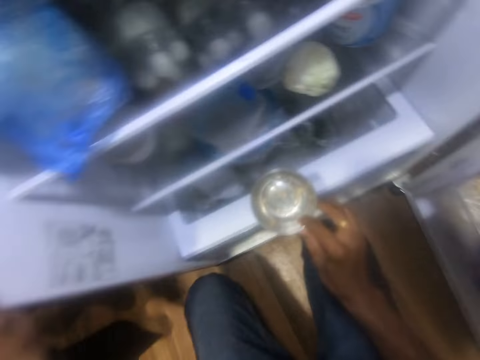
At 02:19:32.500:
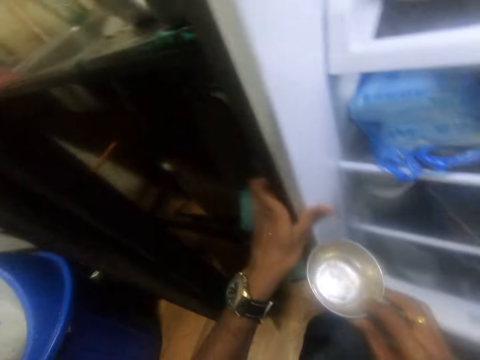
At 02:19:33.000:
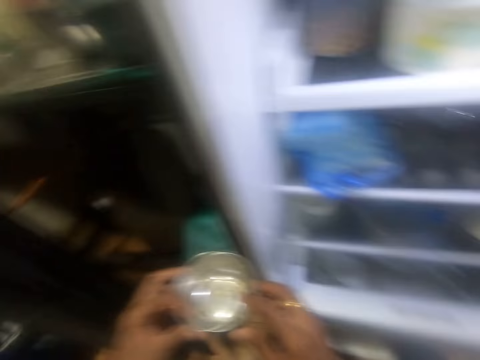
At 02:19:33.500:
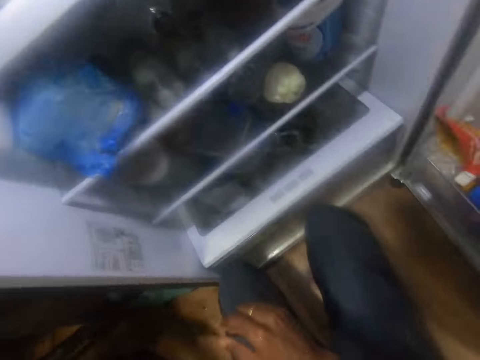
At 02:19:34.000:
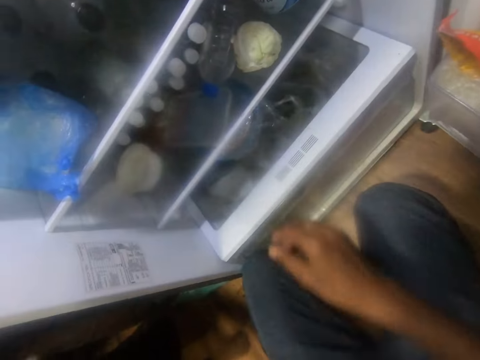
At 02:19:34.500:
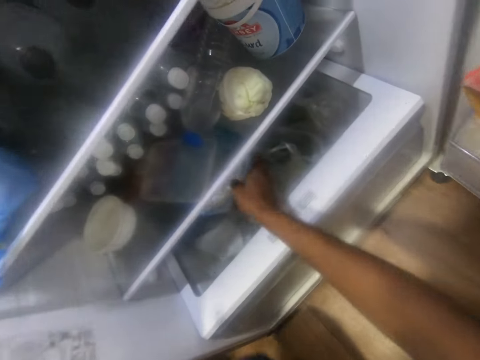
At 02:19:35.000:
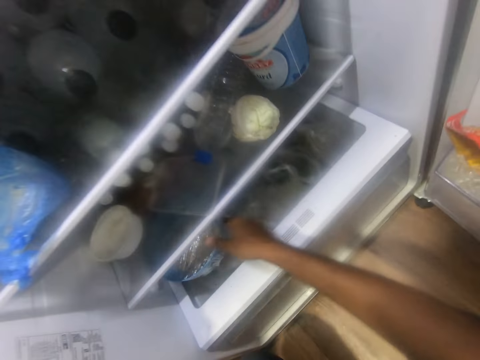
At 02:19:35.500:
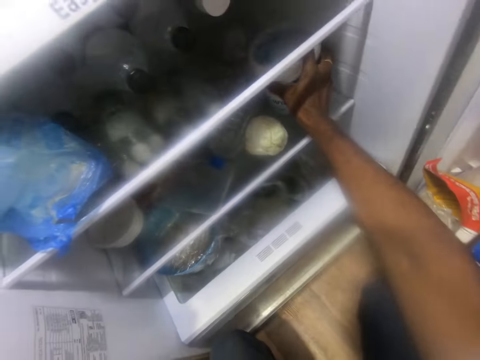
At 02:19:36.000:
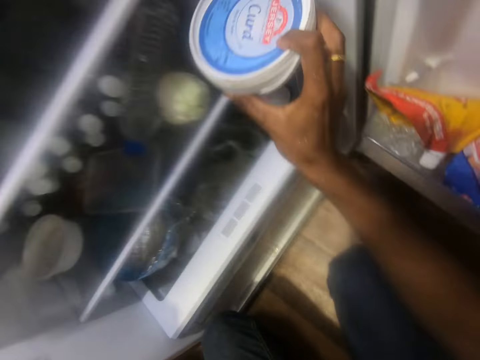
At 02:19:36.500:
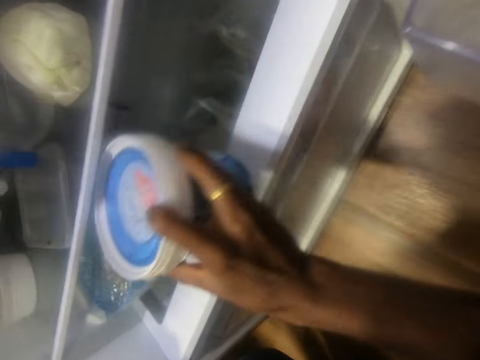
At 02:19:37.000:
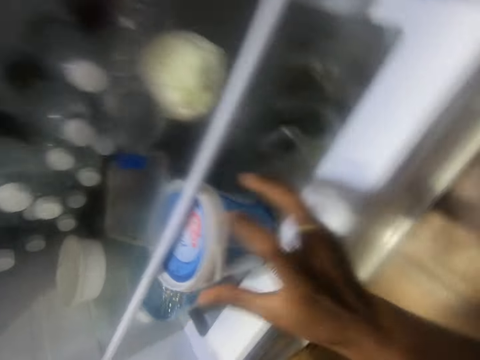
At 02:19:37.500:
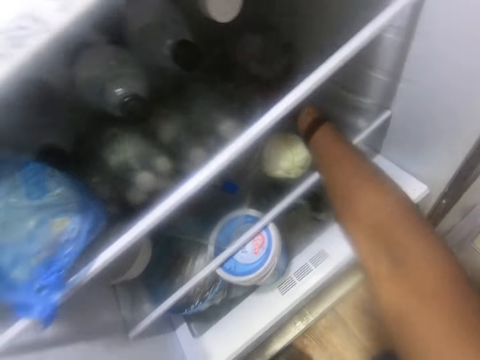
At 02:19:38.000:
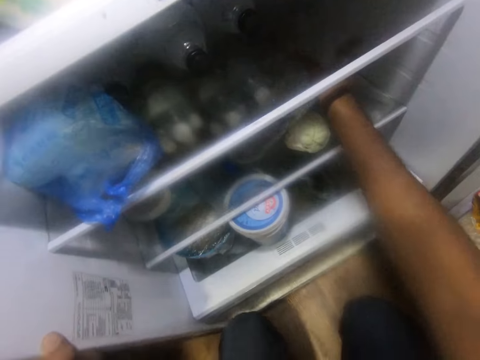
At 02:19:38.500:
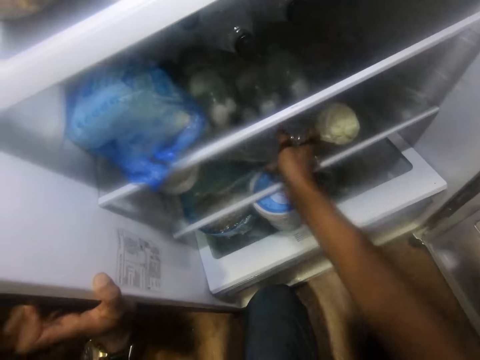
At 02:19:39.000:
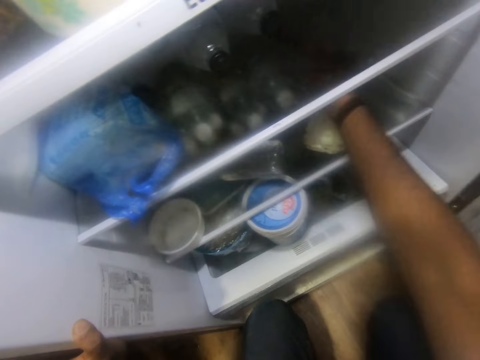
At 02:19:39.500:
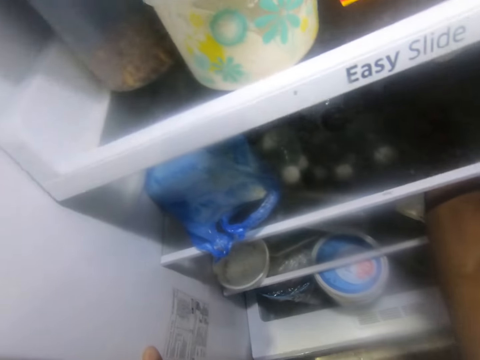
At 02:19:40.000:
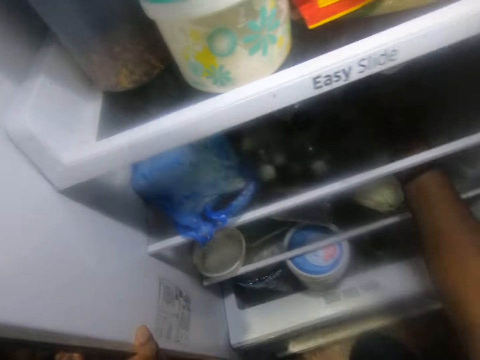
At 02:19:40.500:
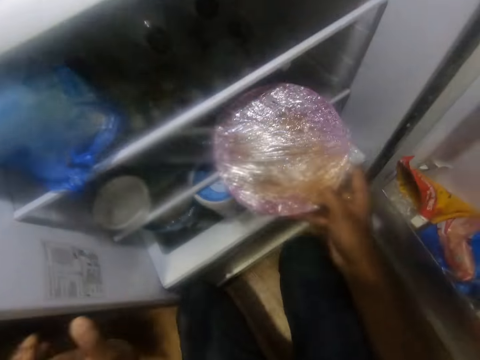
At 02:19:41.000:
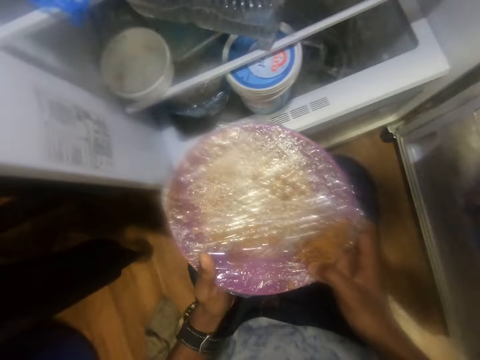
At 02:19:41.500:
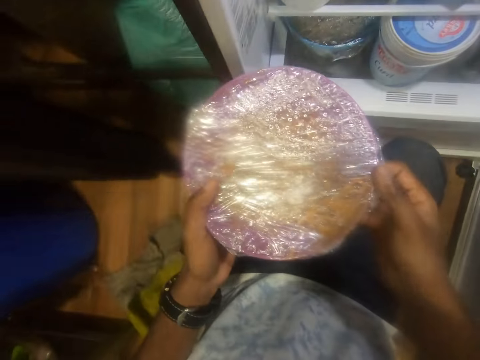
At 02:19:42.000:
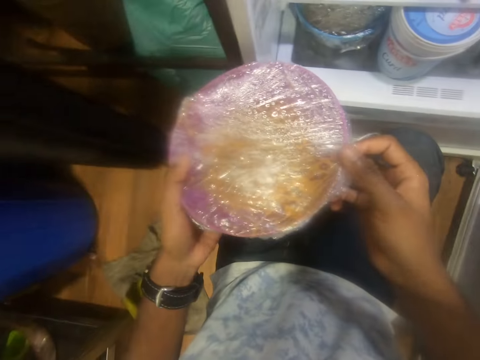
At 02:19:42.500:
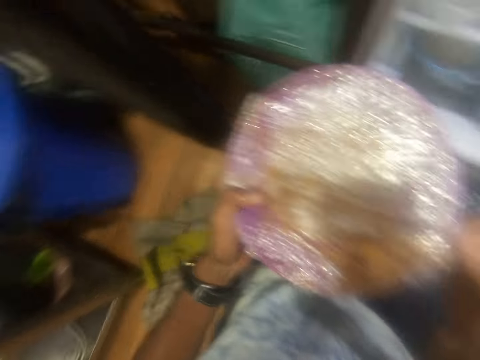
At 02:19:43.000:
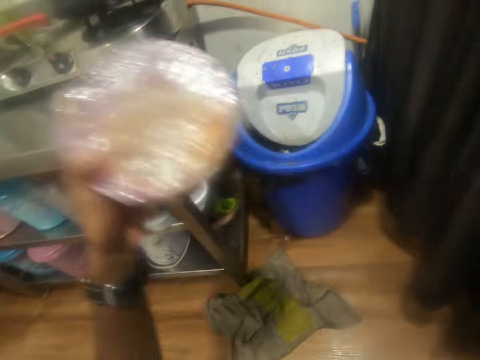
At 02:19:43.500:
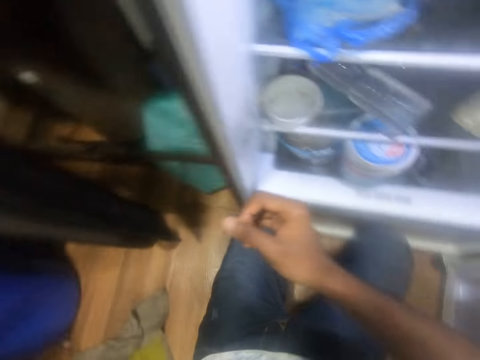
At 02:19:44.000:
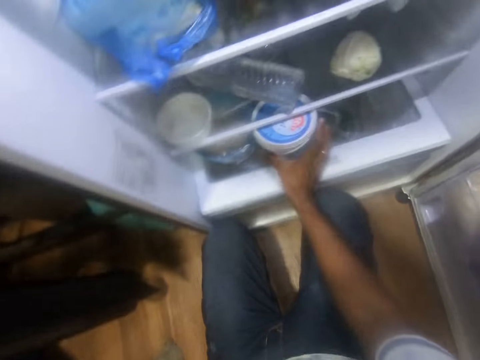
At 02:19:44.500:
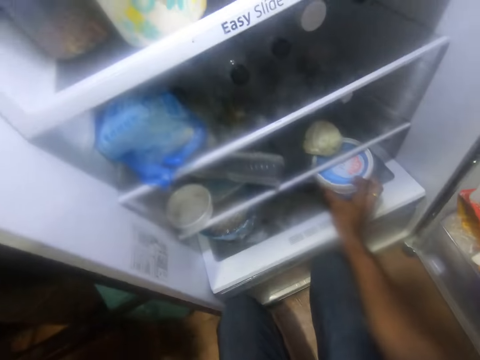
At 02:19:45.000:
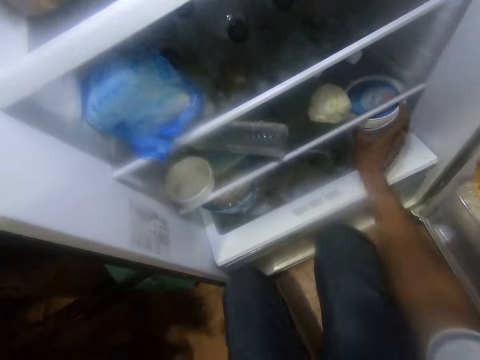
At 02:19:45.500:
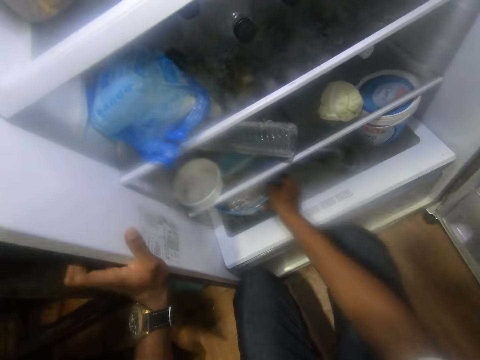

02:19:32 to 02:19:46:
The camera wearer passes the tin from his right hand to his left hand. He drops the tin on the sink countertop with his left hand. He moves a container in the refrigerator with his right hand. He picks the container from the refrigerator with his right hand. He arranges the fridge. He drops the container in the refrigerator with his right hand. He moves a bottle in the refrigerator with his right hand. He picks a plate from the refrigerator with his right hand. He passes the plate from his right hand to his left hand. He drops the plate on the table with his left hand. He moves the container in the refrigerator with his right hand. He arranges the fridge. He moves the container in the refrigerator with his right hand again.

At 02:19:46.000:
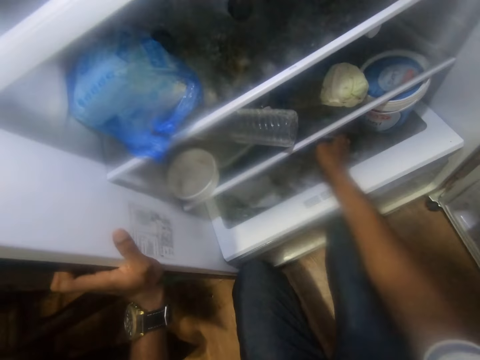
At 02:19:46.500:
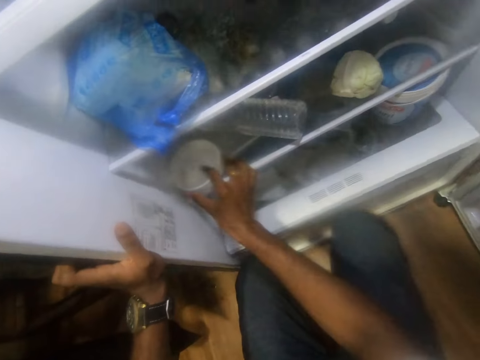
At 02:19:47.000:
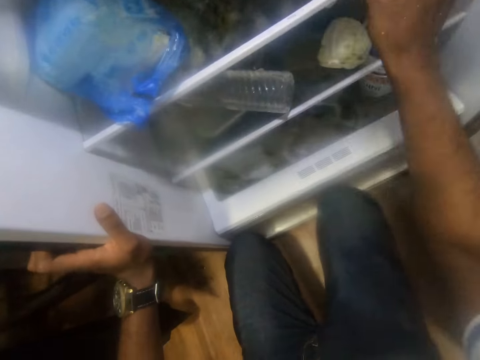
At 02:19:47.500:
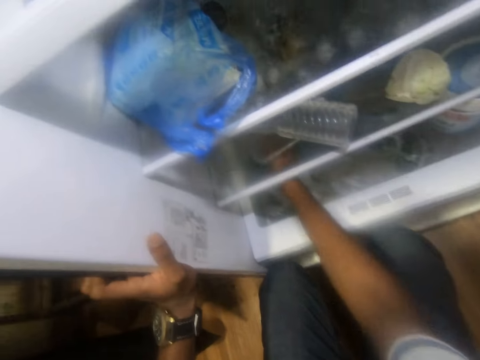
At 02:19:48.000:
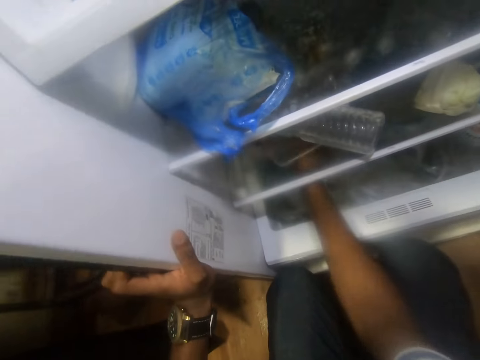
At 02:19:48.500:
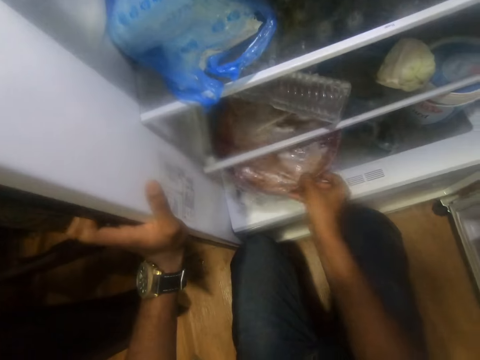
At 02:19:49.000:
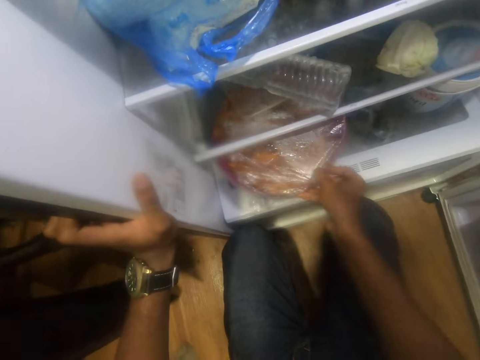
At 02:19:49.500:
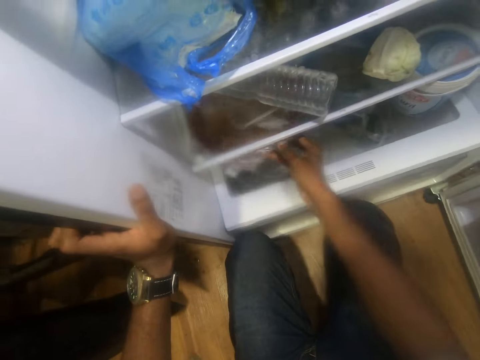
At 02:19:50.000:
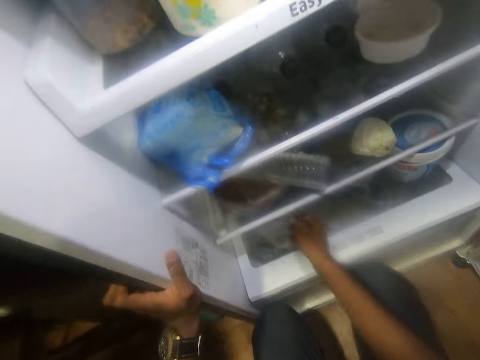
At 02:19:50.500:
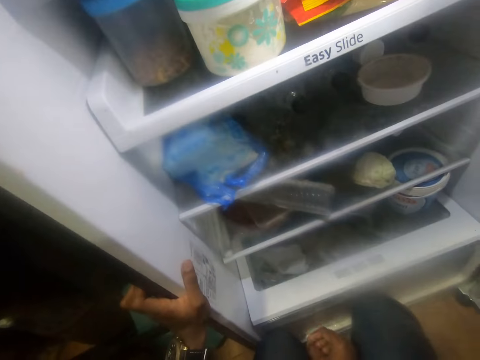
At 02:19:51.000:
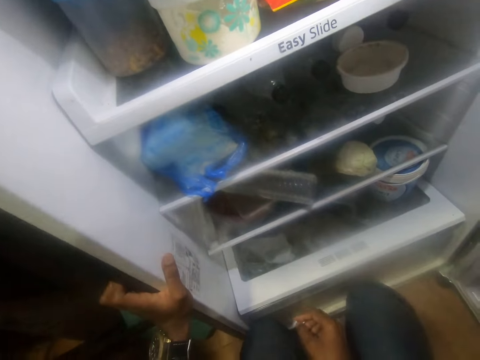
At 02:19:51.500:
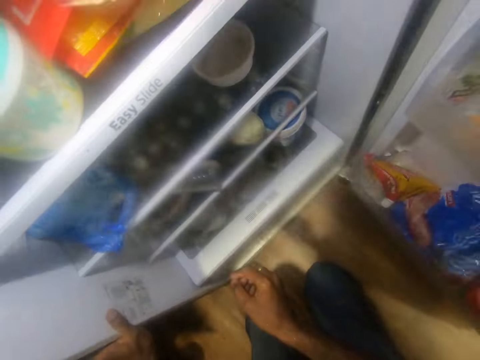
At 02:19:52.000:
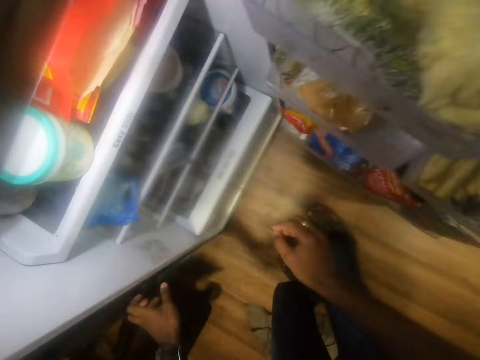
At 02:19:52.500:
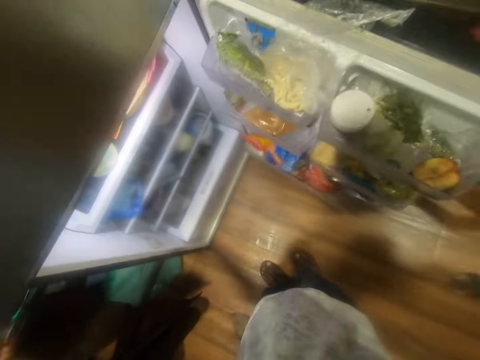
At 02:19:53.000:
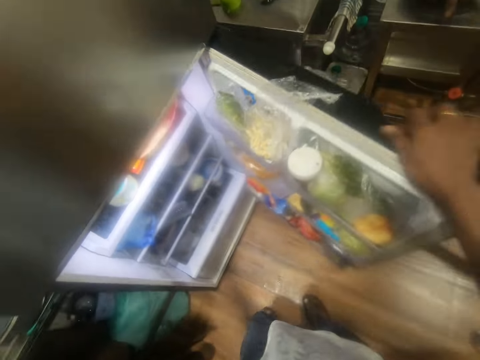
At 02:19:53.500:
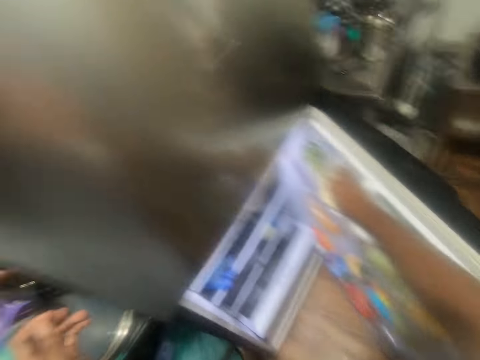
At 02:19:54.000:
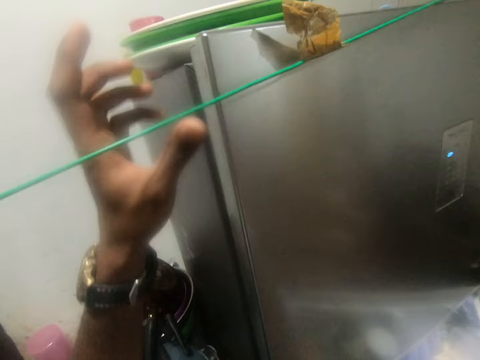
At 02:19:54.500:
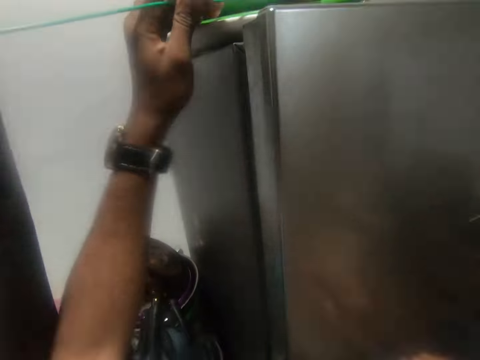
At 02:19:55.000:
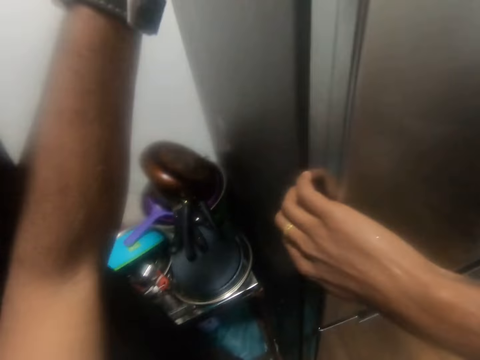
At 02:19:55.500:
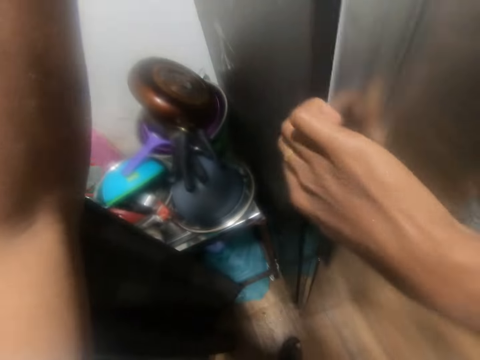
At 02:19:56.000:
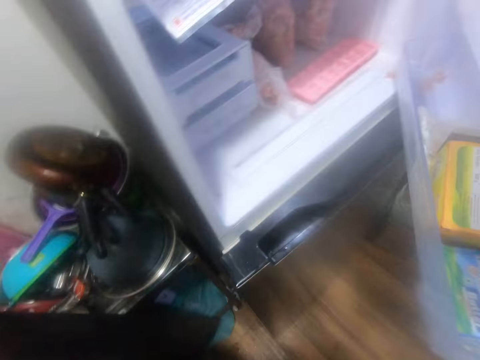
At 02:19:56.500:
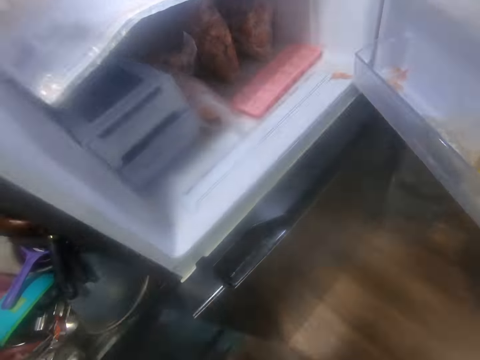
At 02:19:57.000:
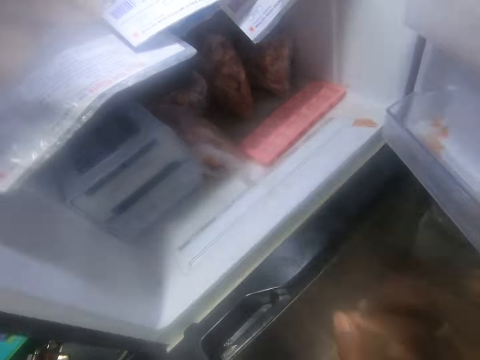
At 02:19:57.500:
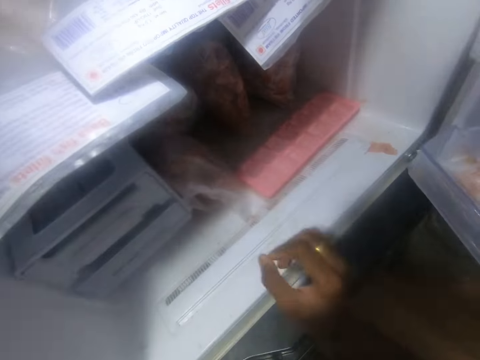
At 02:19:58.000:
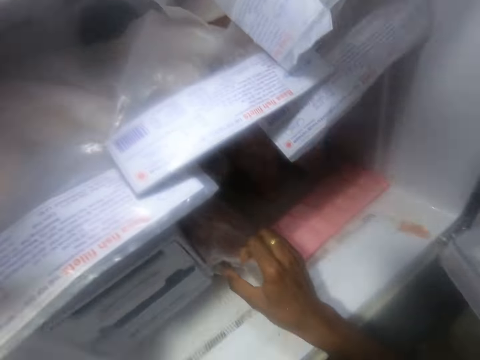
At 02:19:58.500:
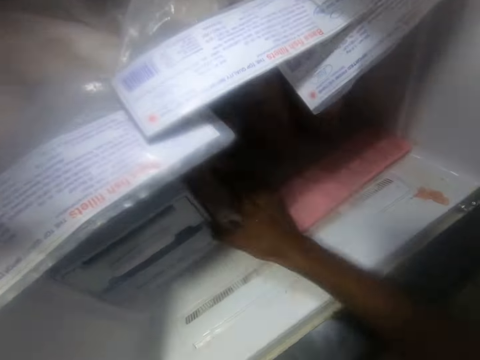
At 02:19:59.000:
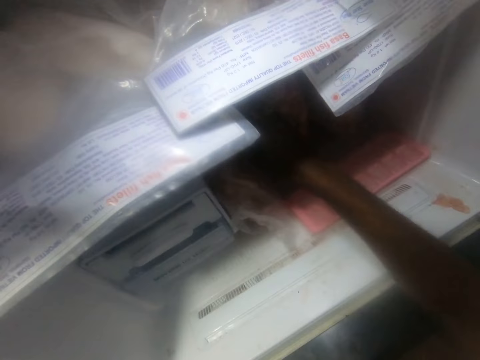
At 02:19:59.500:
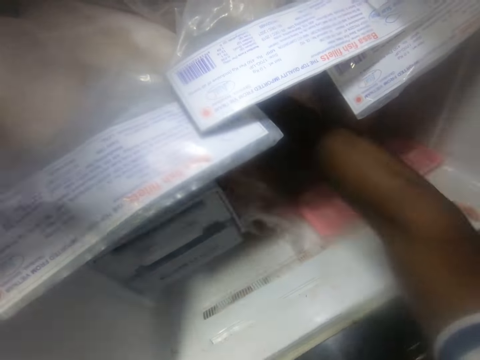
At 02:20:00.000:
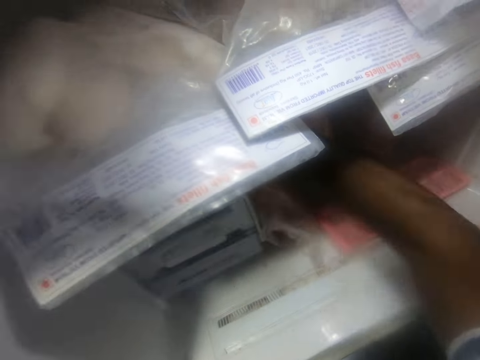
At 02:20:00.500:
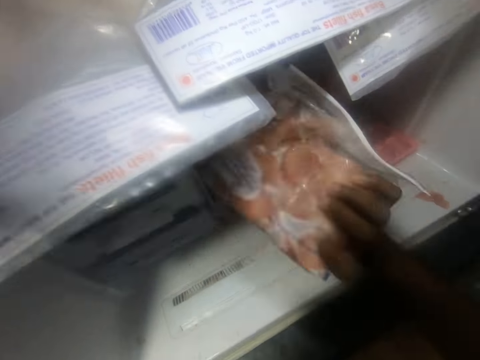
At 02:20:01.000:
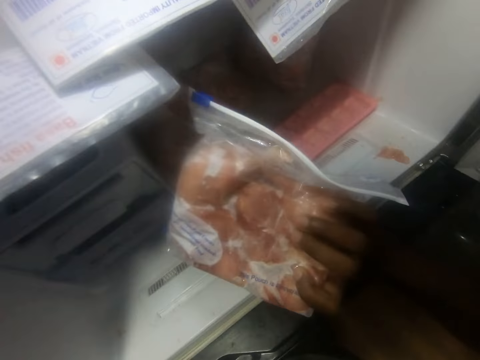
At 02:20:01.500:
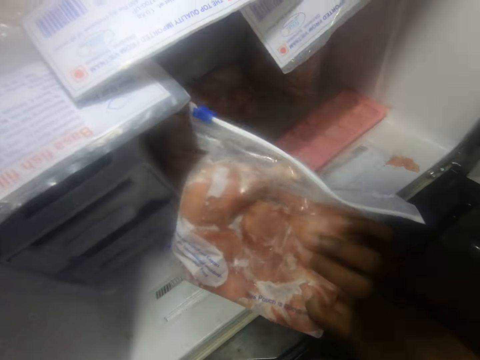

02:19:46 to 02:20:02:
The camera wearer picks a bowl from the refrigerator with his right hand. He drops the bowl in the refrigerator with his right hand. He picks a plate from the refrigerator with his right hand. He pushes the plate into the refrigerator with his right hand. He closes the refrigerator with his right hand. He lifts a rope with his left hand. He opens the refrigerator with his right hand. He arranges the fridge. He picks a packet of beef from the refrigerator with his right hand.
